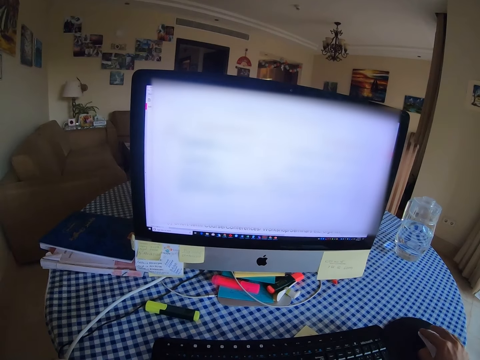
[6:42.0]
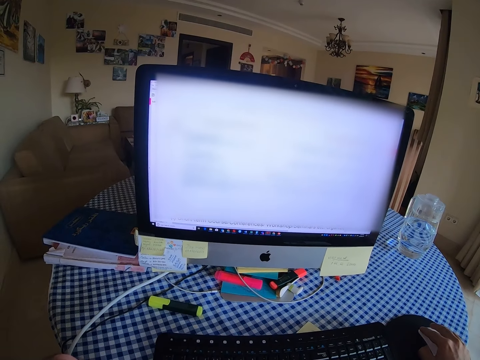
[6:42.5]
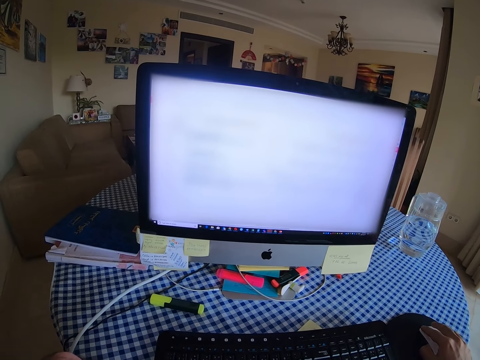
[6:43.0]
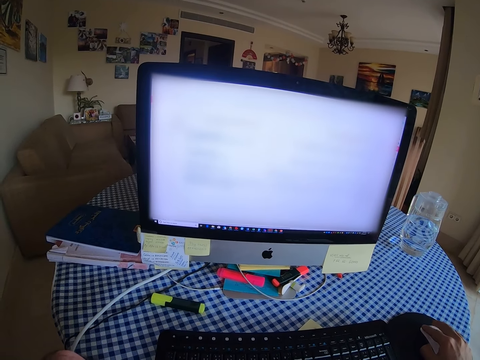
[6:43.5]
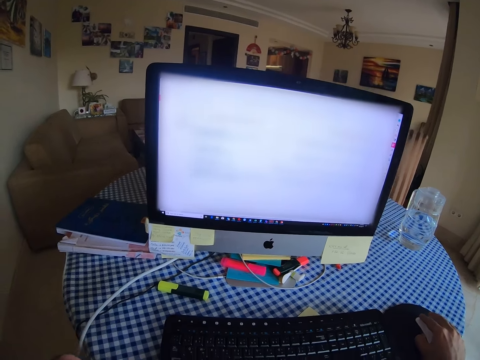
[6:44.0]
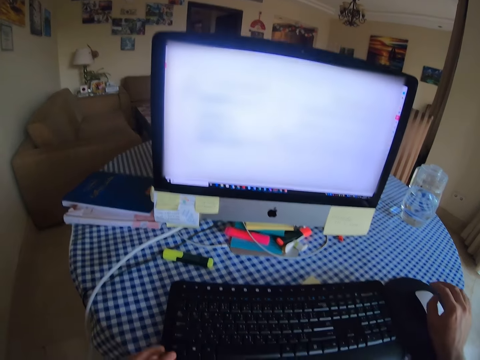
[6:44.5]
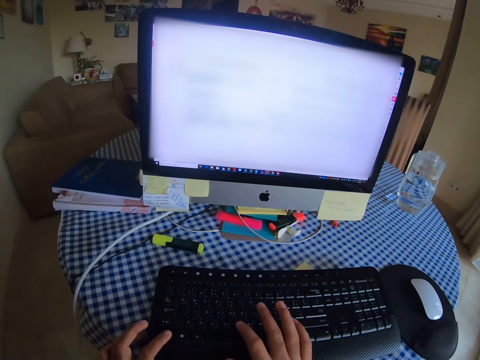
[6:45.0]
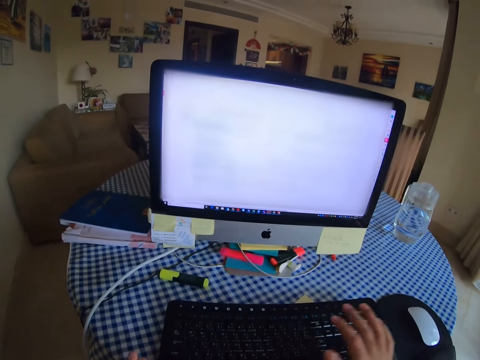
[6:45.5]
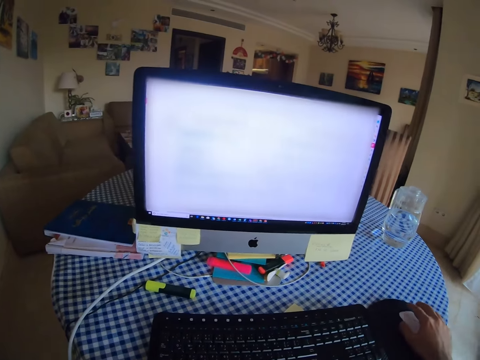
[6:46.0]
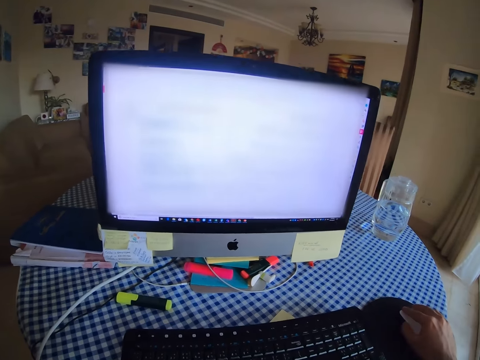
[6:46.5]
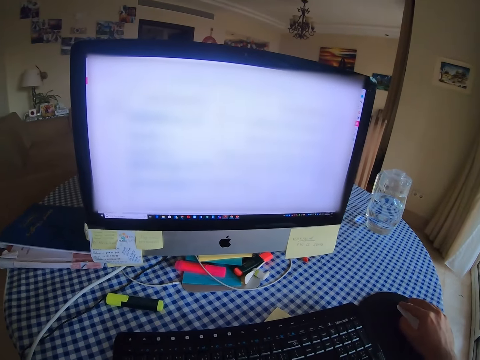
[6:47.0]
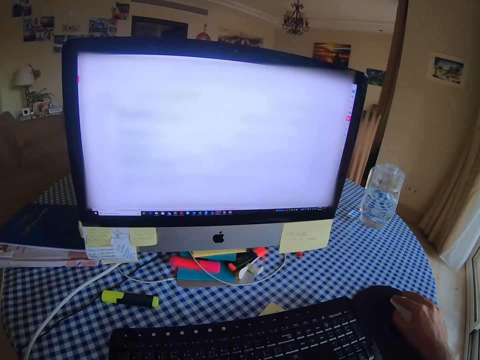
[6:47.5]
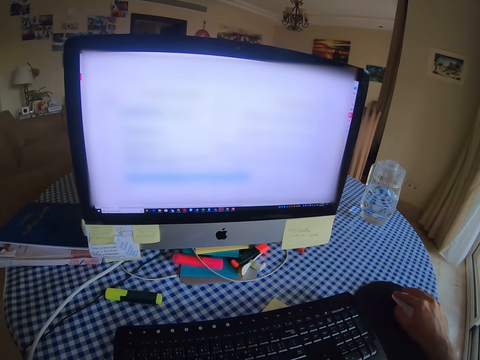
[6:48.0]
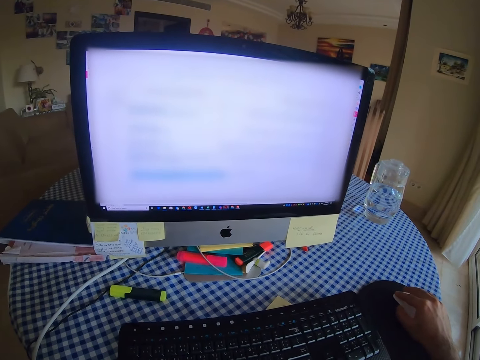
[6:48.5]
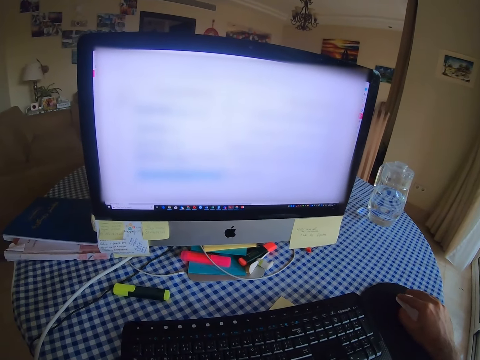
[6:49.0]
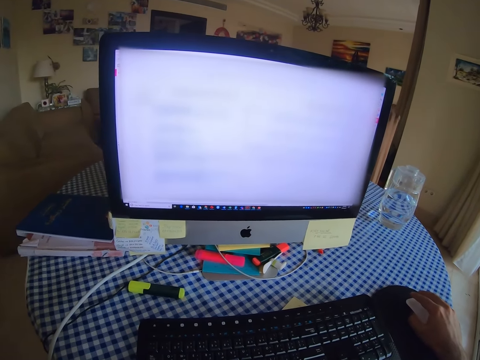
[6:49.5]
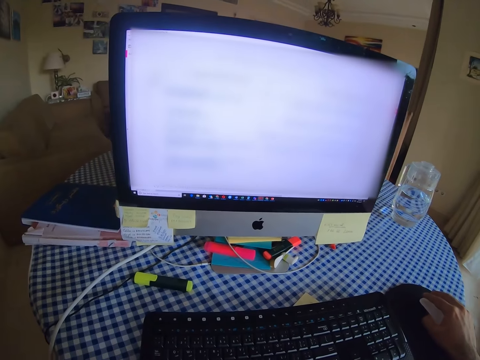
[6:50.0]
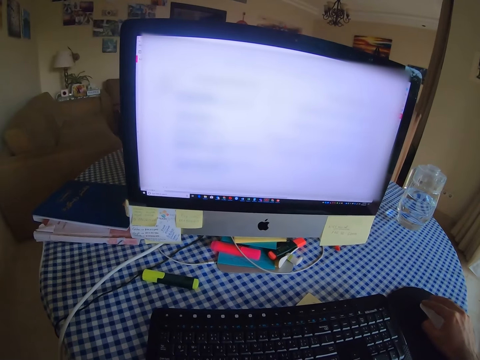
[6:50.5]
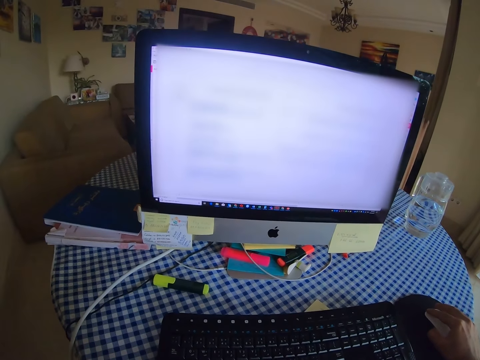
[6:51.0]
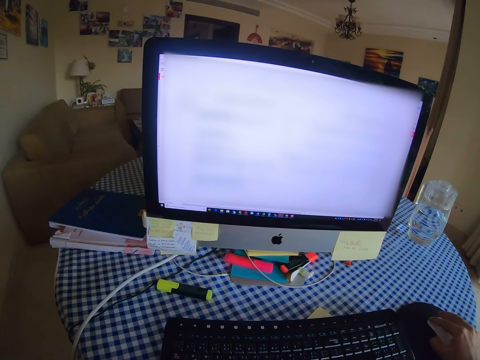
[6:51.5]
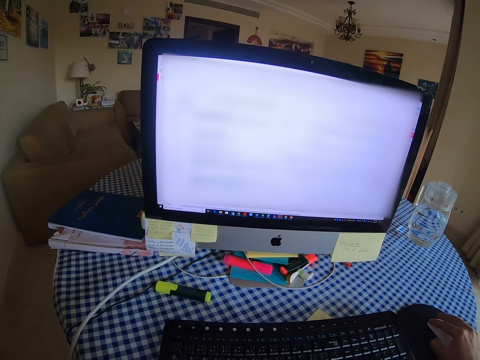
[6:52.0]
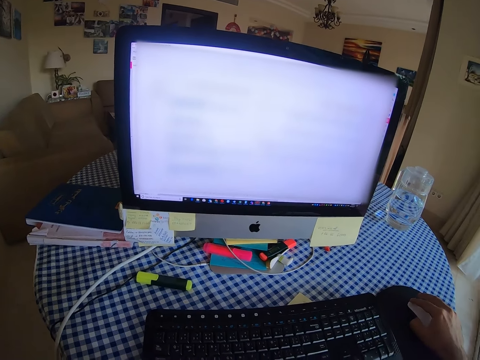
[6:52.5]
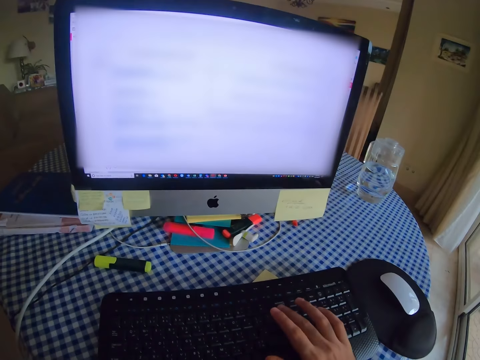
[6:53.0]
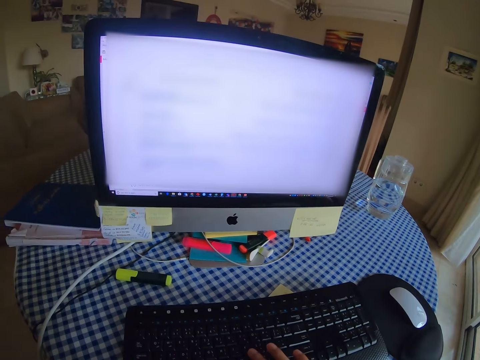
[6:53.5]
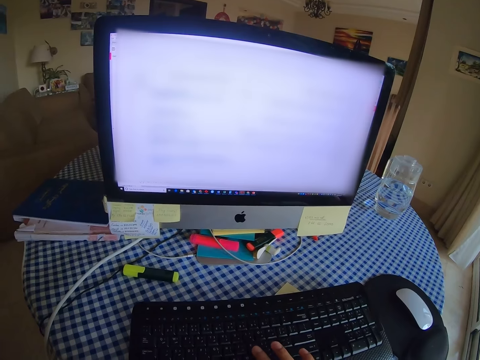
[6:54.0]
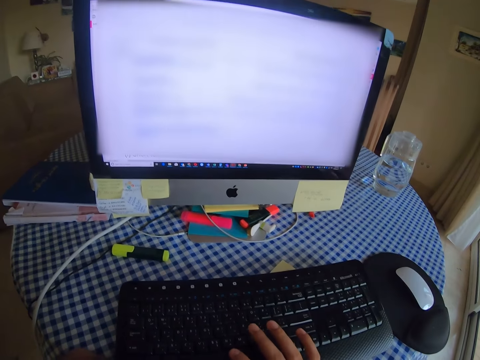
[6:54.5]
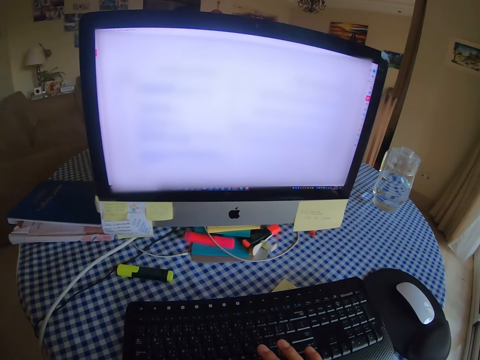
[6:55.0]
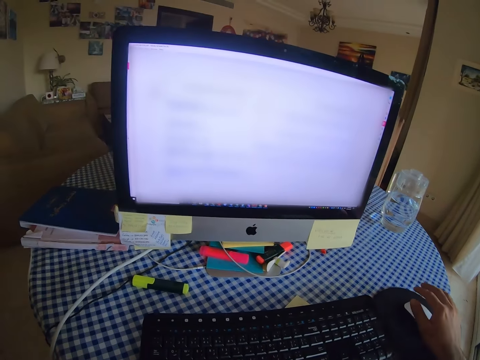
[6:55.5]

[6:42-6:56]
The camera wearer clicks a mouse. They type on the keyboard. They scroll the computer with the mouse. They hold the mouse. They look at the computer. They type on the keyboard.

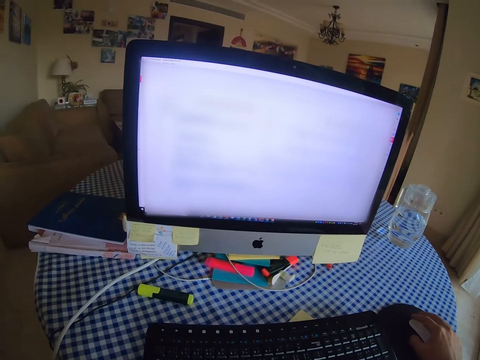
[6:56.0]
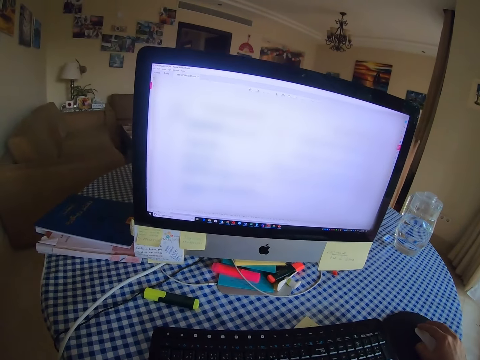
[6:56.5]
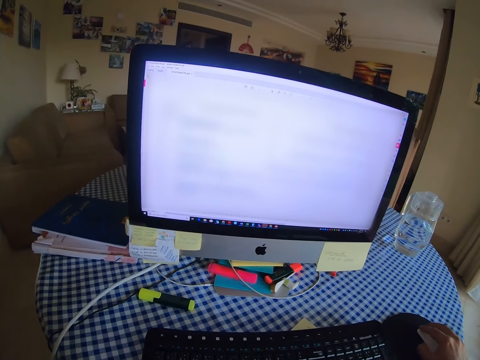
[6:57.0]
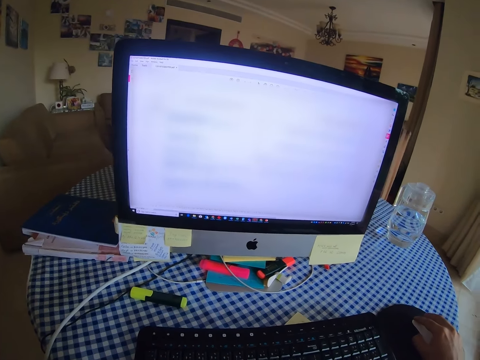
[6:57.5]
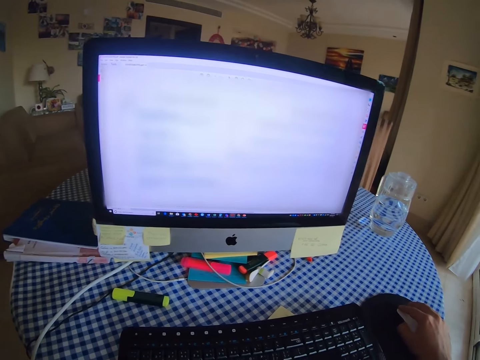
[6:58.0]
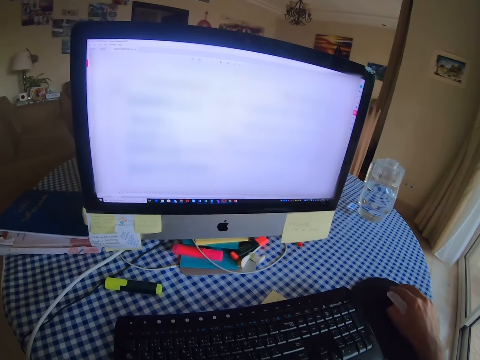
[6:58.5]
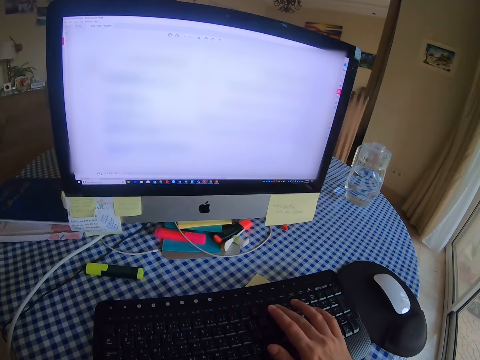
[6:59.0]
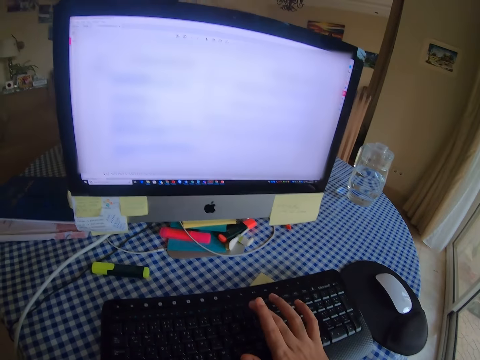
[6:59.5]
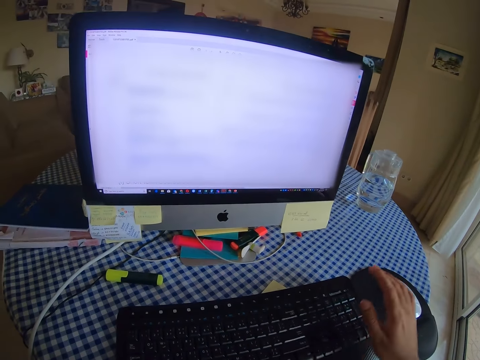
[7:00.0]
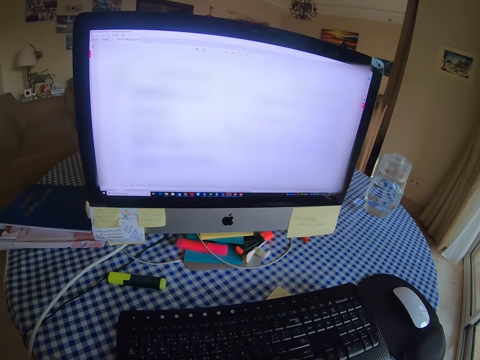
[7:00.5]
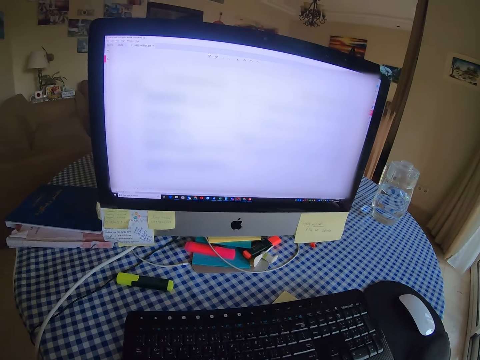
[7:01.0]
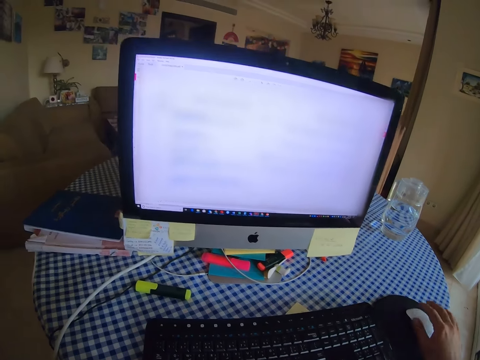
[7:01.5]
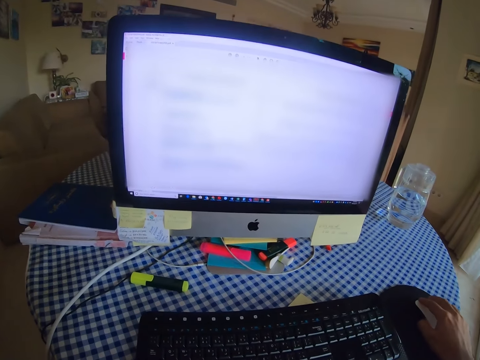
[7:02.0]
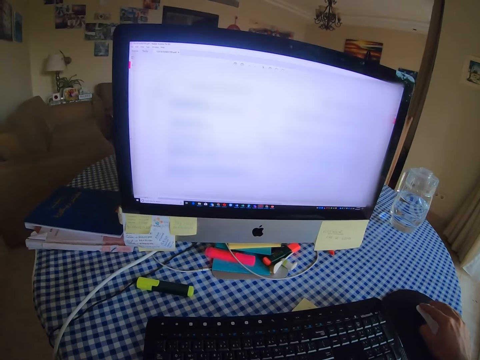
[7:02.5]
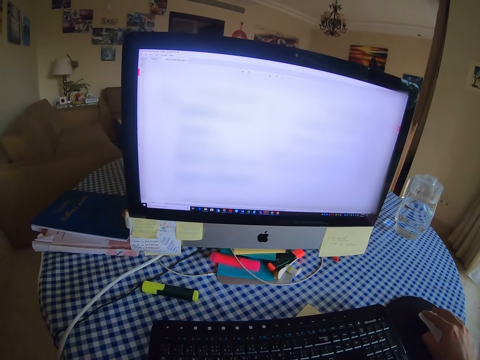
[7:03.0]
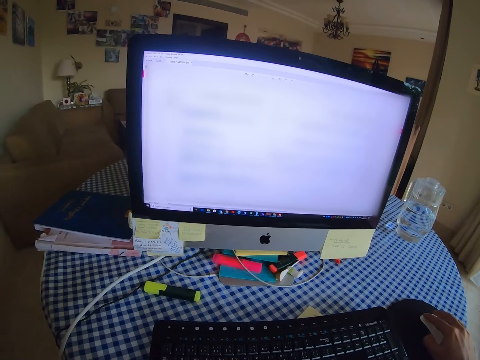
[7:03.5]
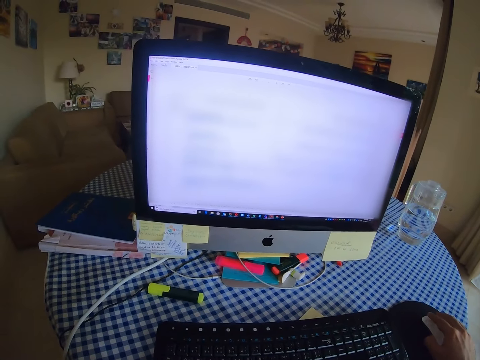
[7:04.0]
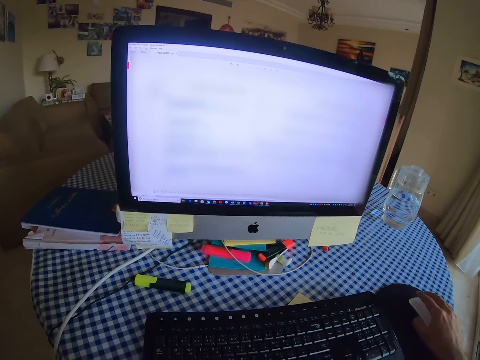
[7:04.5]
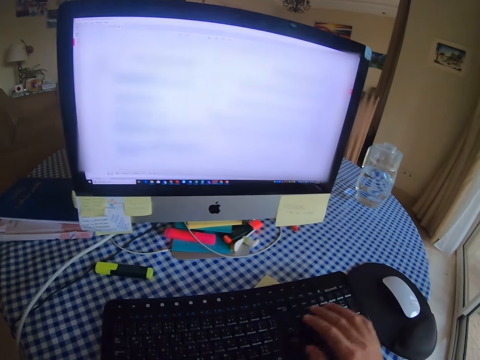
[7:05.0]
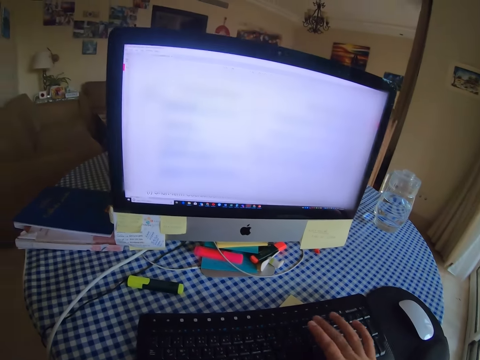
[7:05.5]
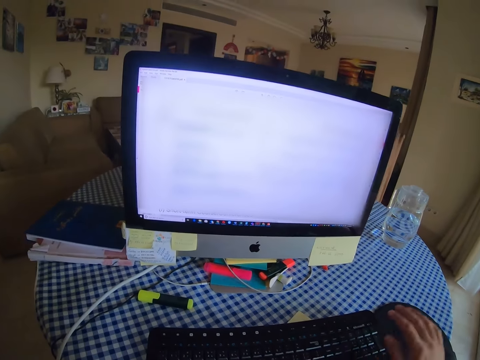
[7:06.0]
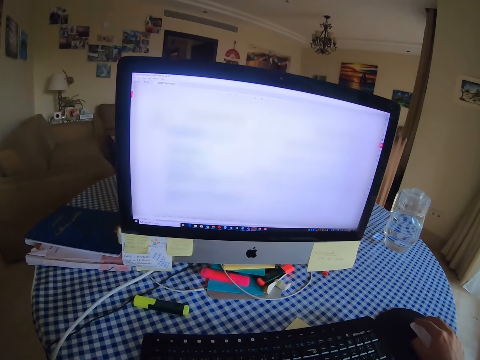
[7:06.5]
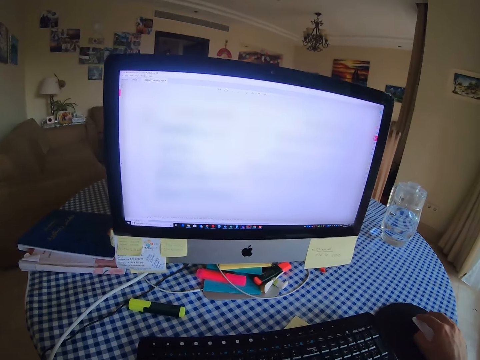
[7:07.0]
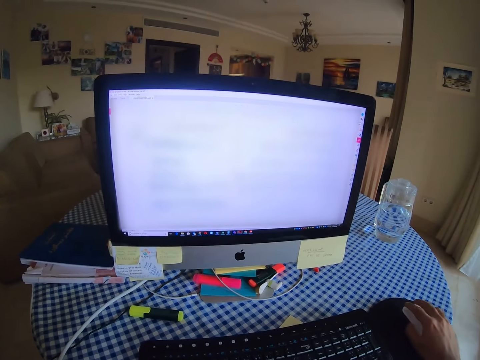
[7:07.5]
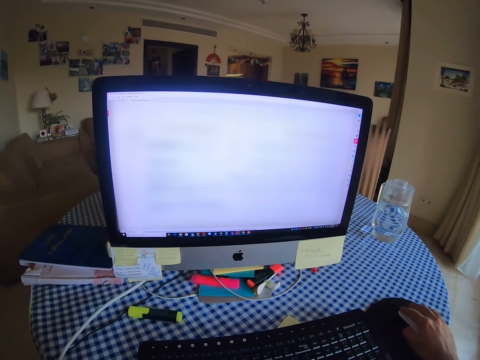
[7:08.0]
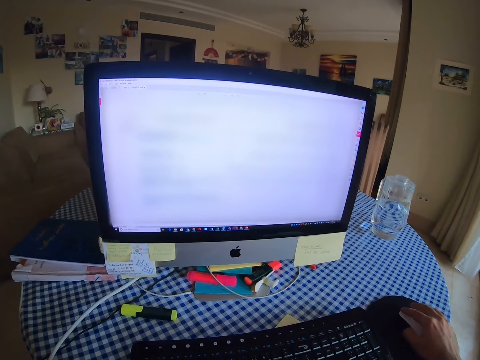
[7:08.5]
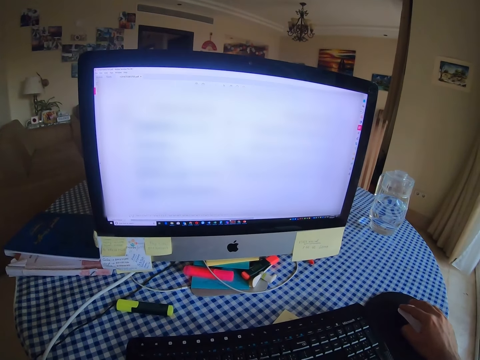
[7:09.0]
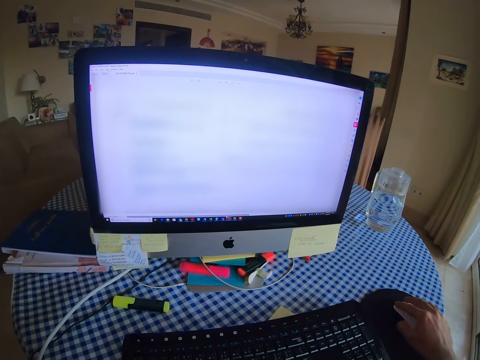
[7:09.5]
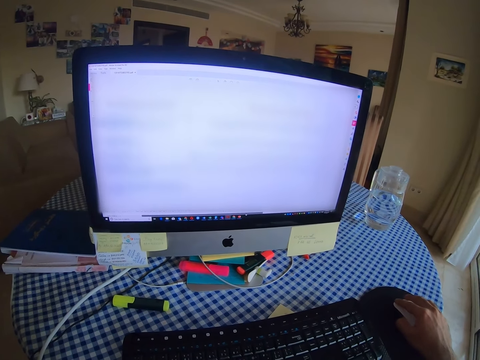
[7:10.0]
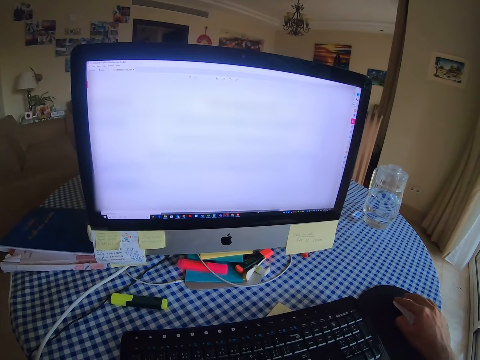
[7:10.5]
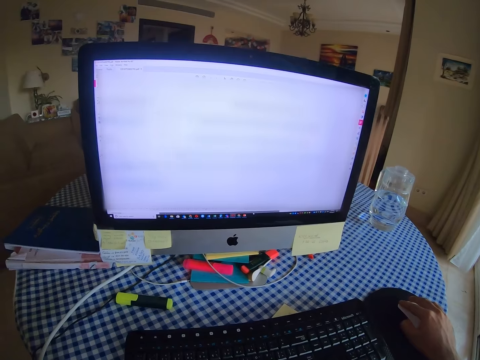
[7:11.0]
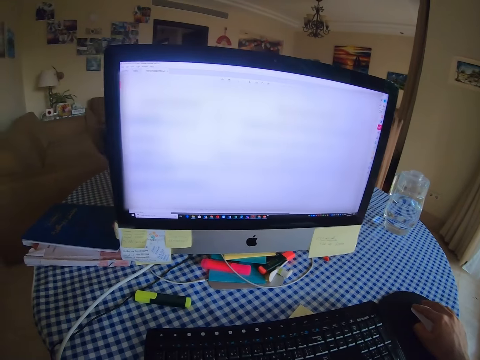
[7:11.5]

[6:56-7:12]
The camera wearer scrolls the computer with the mouse. They hold the mouse. They type on the keyboard. They hold the mouse. They scroll the computer with the mouse. They type on the keyboard. They hold the mouse. They scroll the computer with the mouse. They use the mouse.
